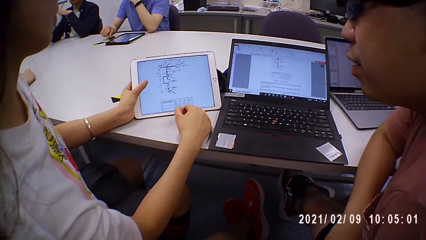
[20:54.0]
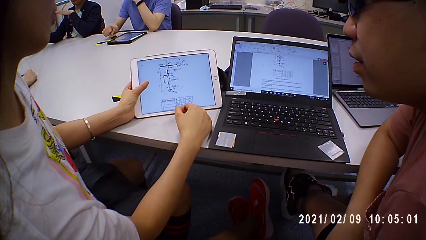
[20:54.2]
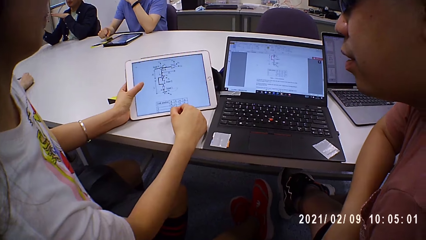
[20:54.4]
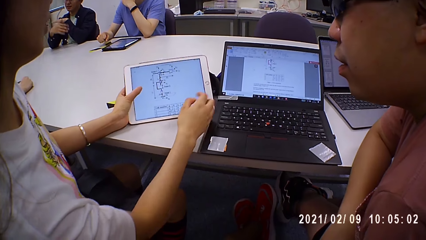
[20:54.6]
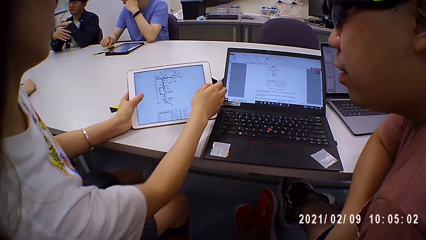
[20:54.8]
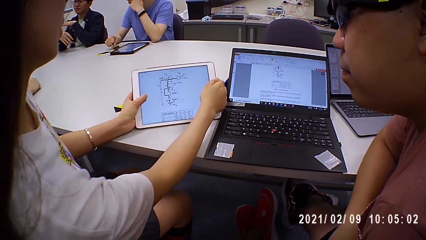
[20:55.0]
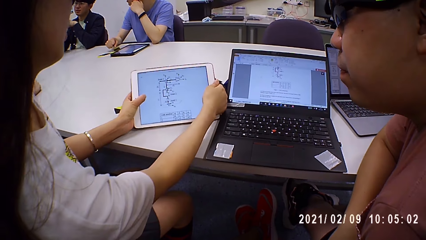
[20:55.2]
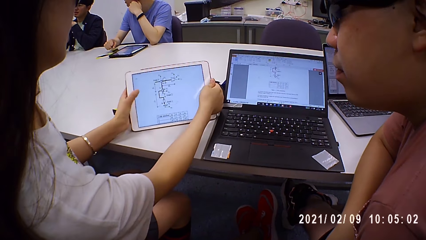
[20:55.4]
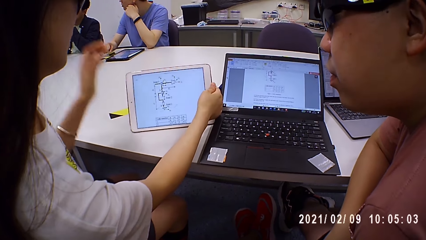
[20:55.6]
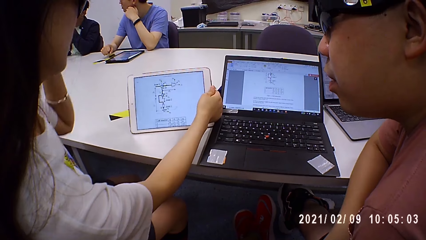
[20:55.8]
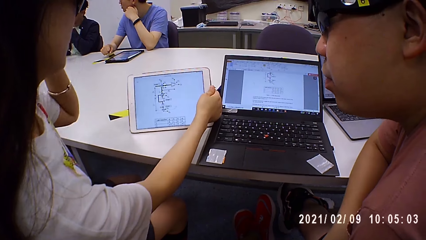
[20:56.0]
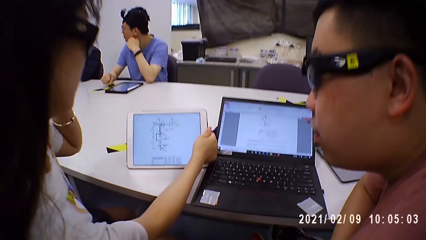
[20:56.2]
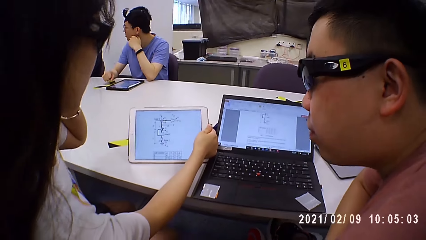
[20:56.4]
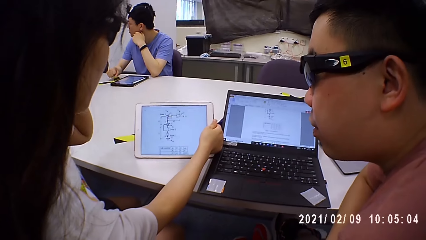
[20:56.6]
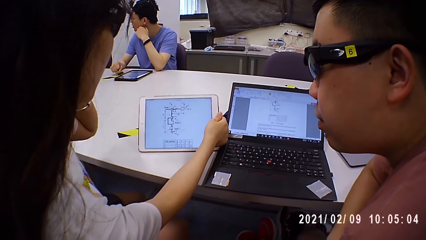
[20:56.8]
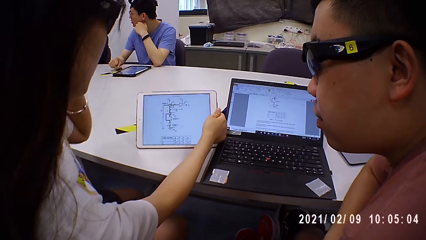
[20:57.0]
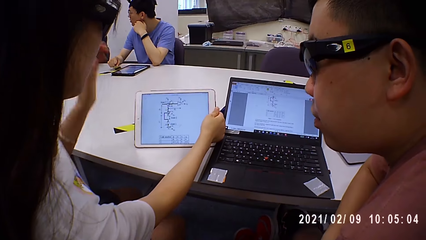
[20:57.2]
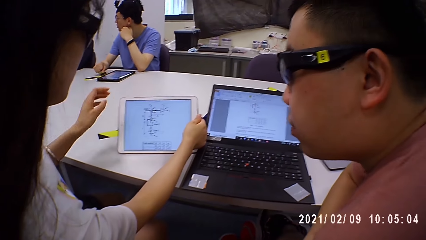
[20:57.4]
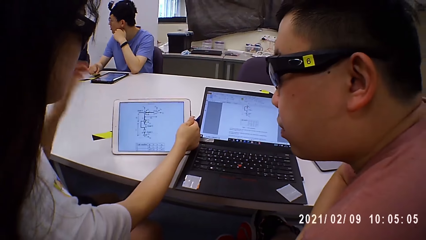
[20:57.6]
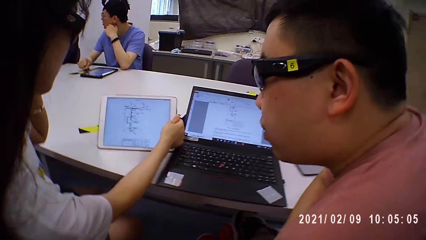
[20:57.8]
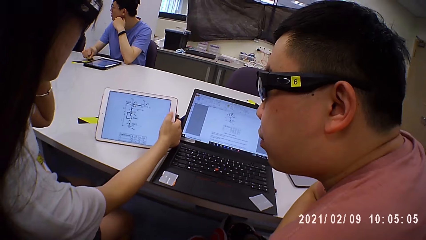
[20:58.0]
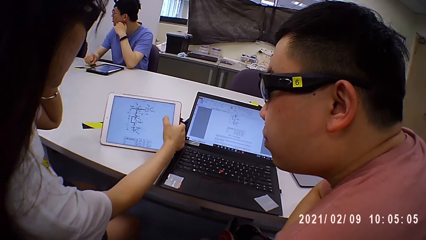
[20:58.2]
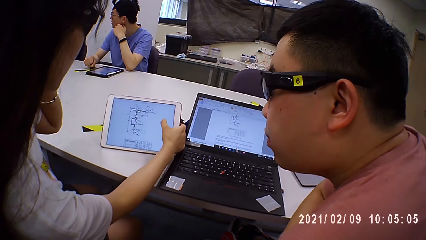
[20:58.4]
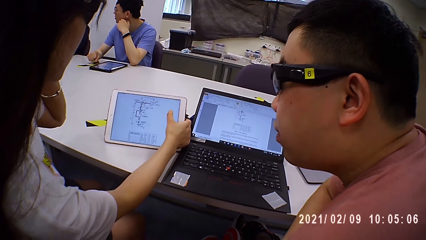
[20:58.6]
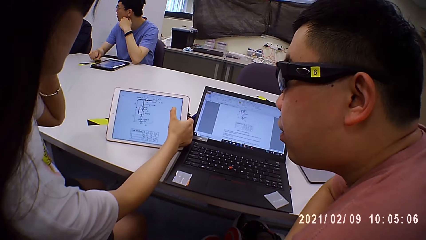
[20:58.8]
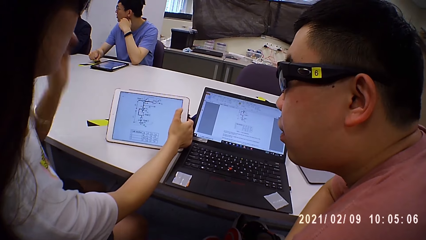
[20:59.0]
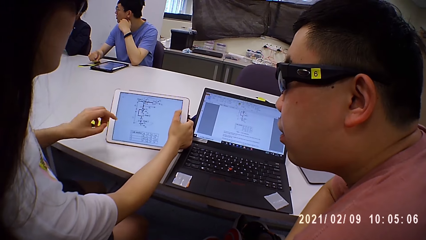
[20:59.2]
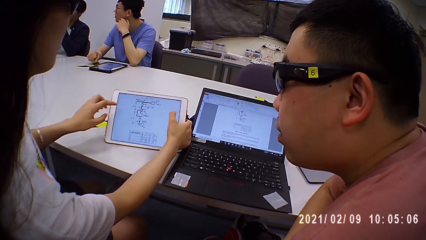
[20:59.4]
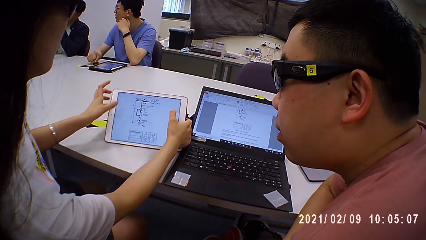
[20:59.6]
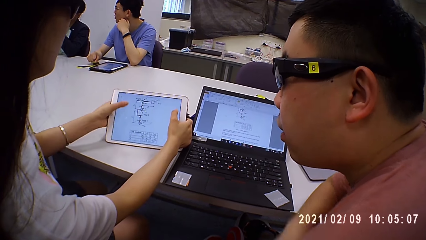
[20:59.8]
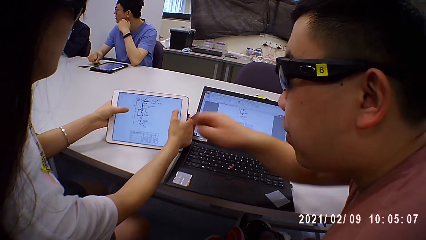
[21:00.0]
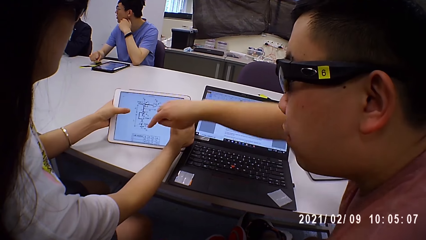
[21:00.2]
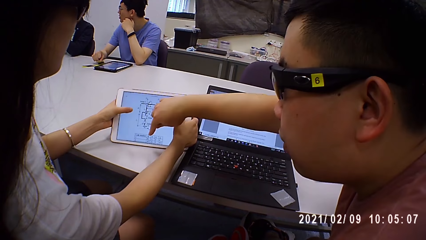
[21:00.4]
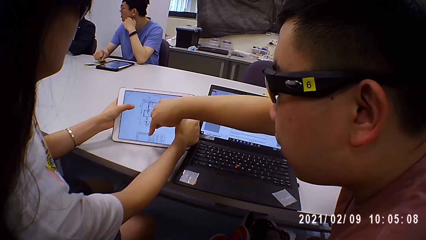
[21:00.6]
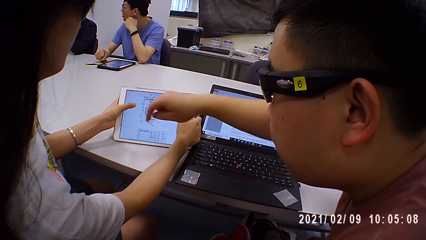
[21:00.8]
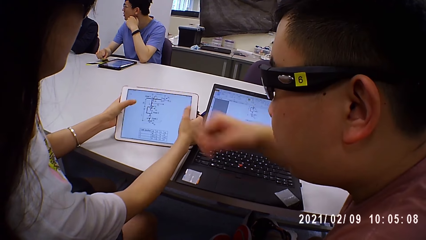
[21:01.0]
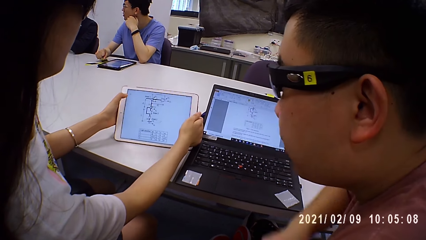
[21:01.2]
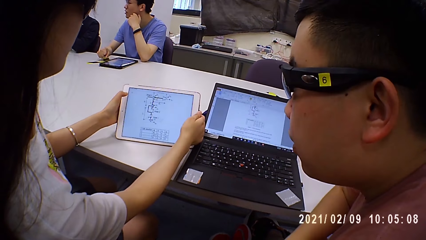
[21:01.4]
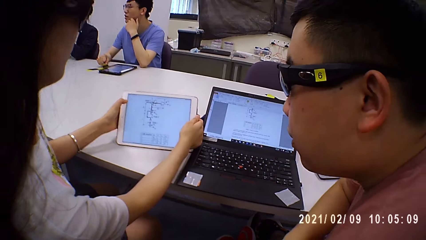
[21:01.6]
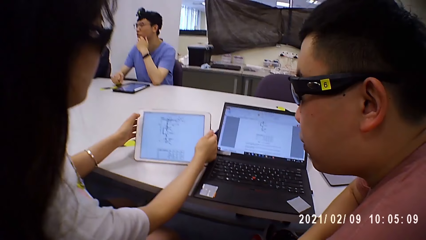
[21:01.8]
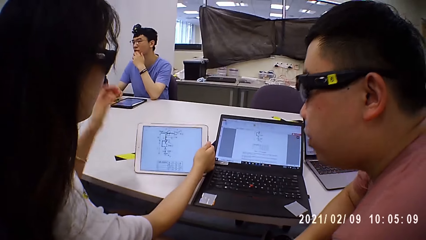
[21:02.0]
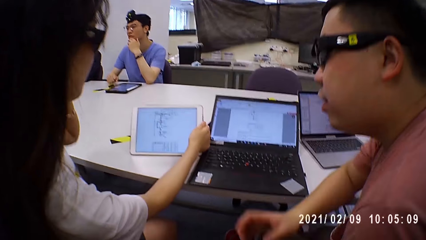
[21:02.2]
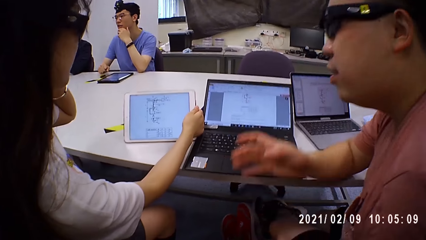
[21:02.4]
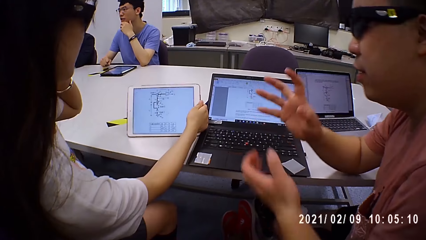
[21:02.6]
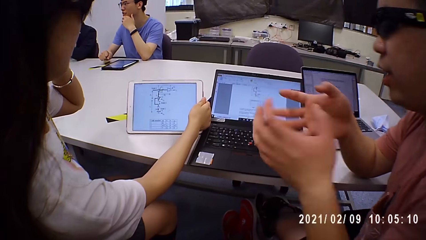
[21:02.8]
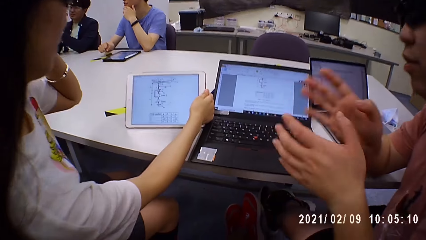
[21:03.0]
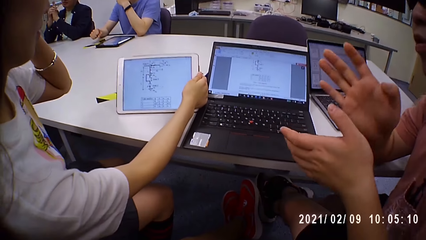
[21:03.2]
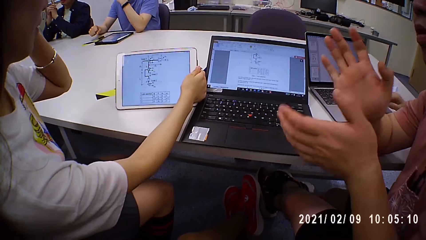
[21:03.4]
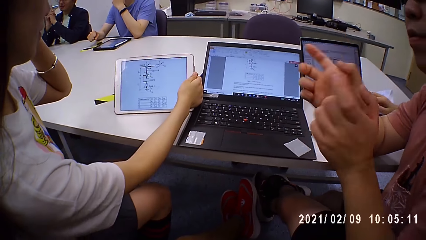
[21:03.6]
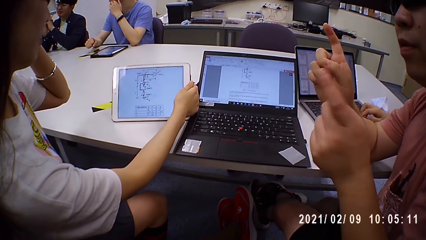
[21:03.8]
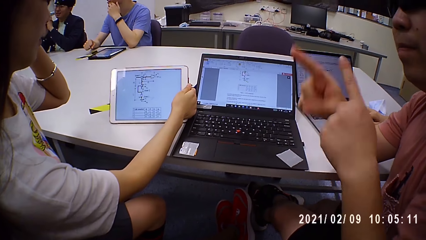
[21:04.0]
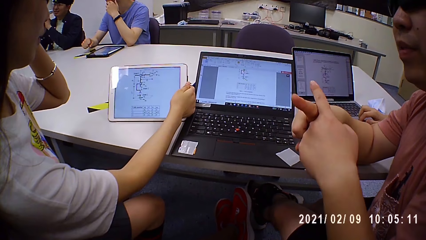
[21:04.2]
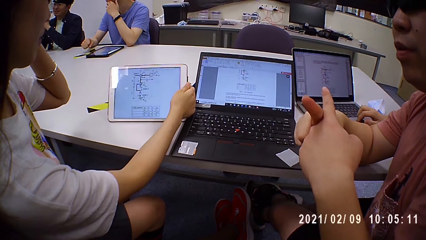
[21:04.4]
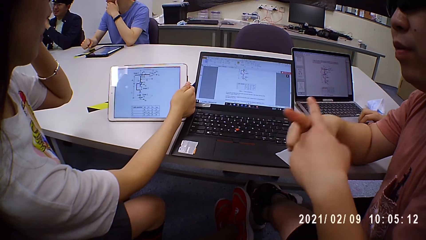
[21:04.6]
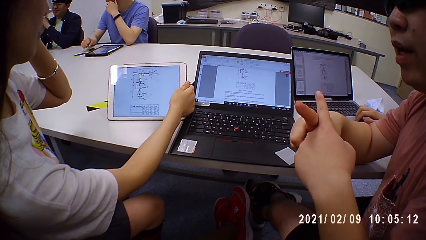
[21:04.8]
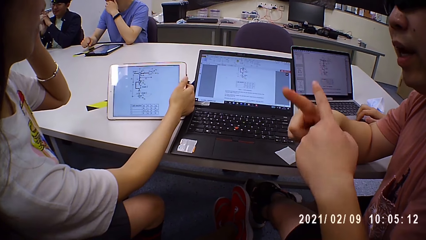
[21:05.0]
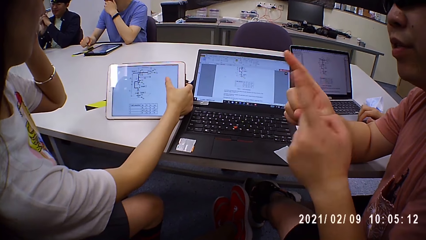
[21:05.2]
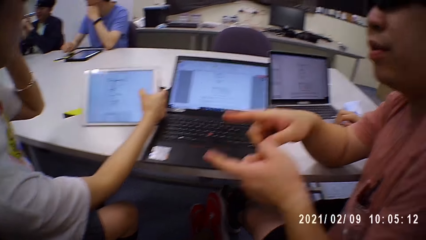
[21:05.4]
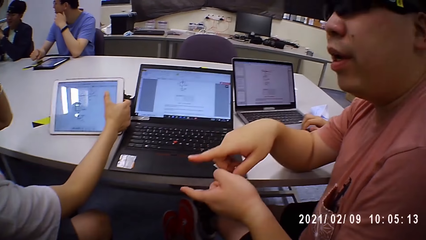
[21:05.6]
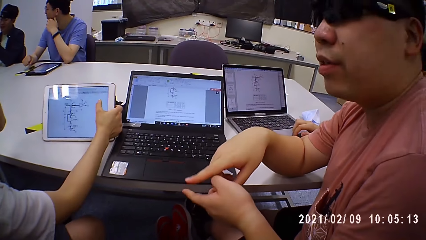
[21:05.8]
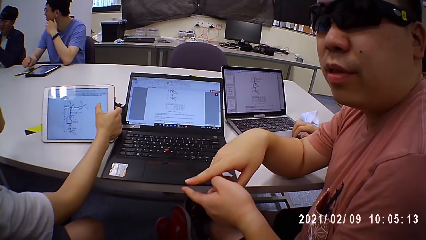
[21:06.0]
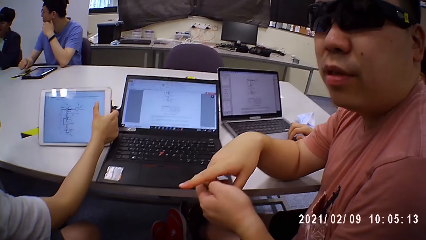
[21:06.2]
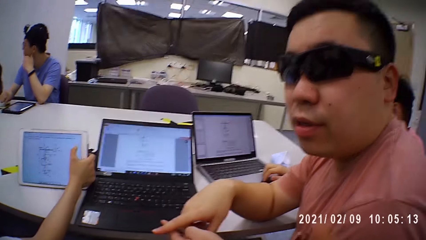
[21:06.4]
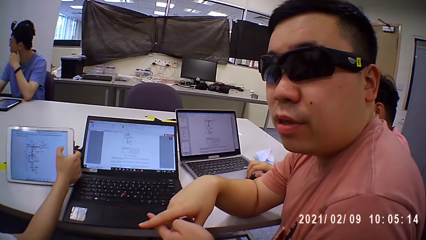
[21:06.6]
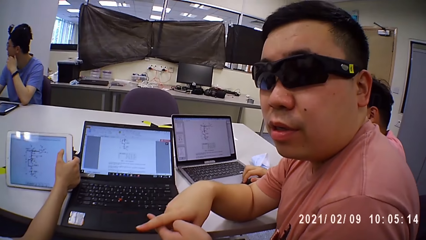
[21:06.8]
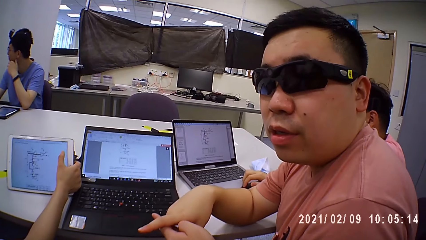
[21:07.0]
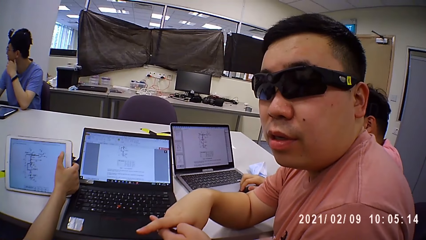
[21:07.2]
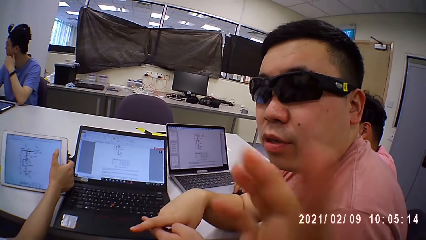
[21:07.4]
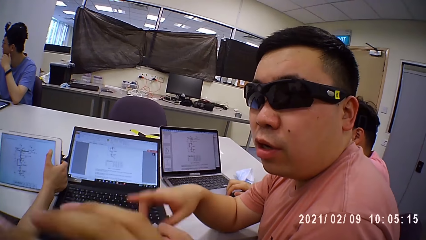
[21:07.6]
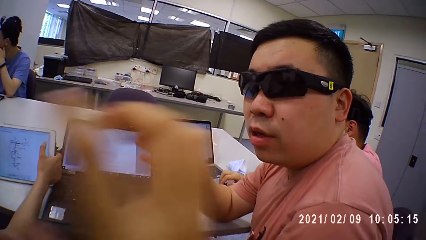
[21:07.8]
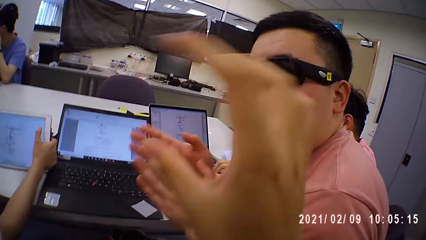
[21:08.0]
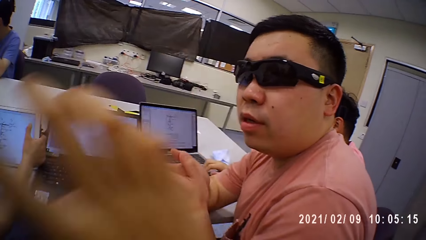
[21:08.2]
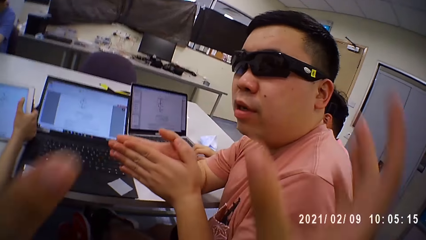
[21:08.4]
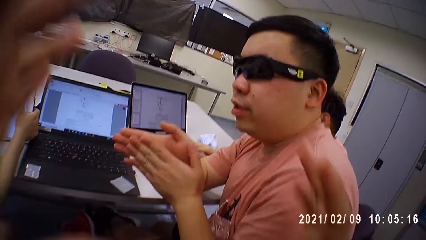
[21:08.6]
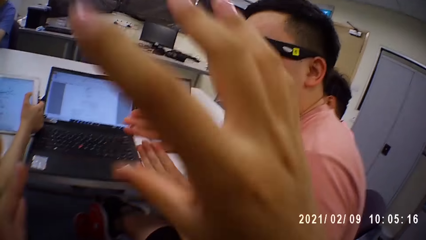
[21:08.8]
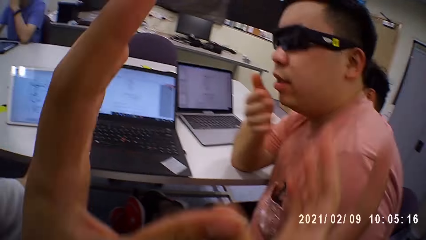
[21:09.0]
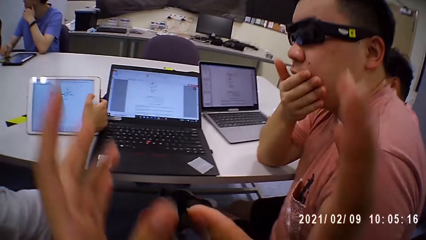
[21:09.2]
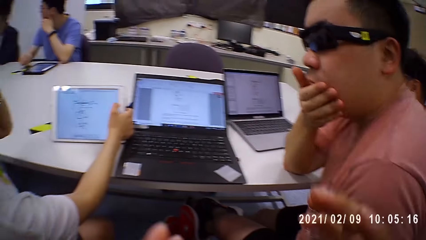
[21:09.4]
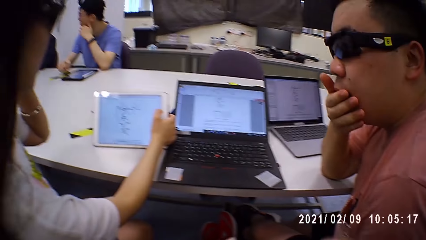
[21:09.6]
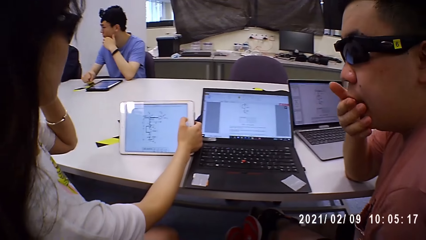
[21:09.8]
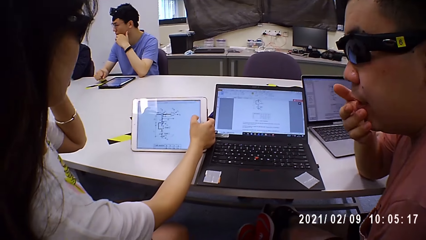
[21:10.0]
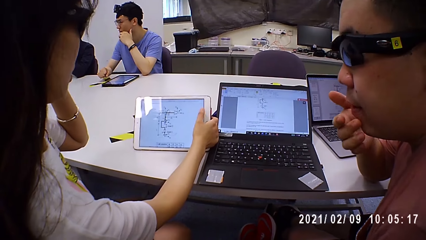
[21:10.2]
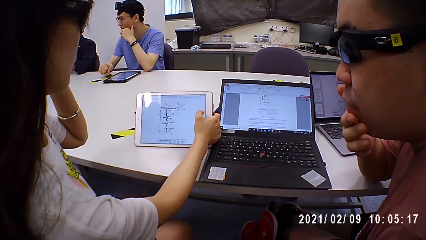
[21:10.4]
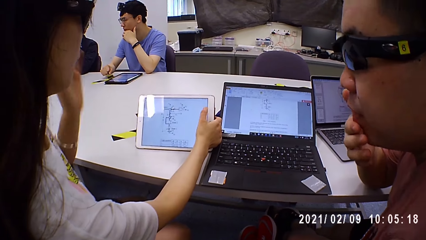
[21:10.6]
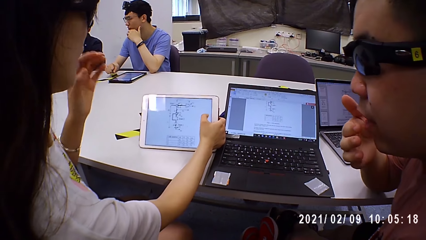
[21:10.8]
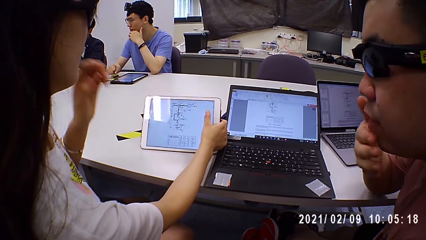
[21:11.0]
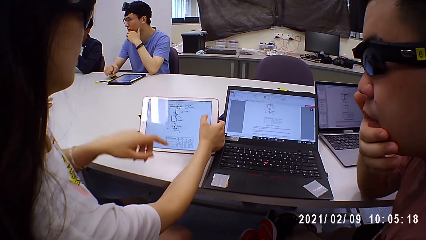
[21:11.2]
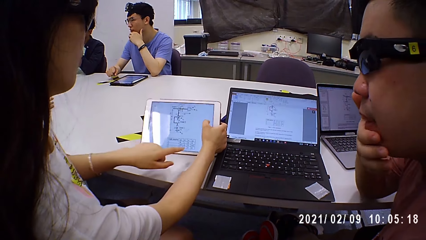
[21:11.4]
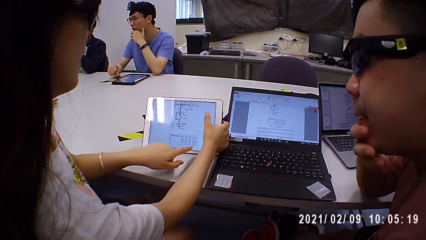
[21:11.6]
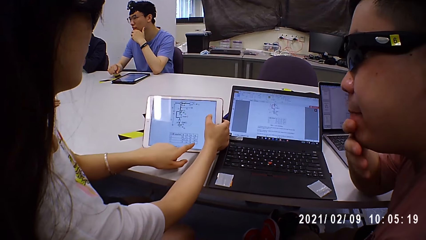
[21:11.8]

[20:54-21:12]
The woman touches the goggles. The woman touches on the tablet. A man shows data on the laptop. The woman touches her goggles. A person shows signs by hands. The camera wearer shows actions on her hands.
